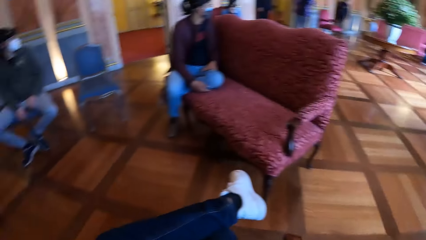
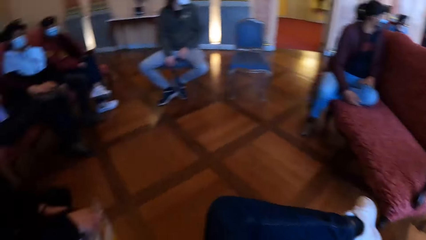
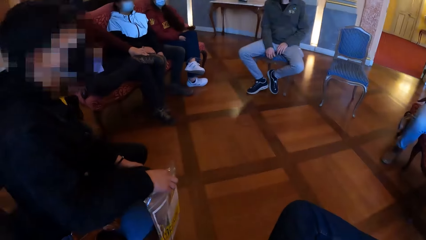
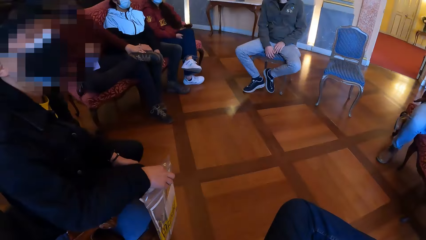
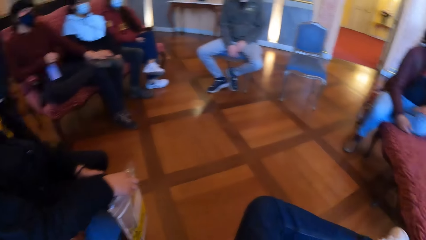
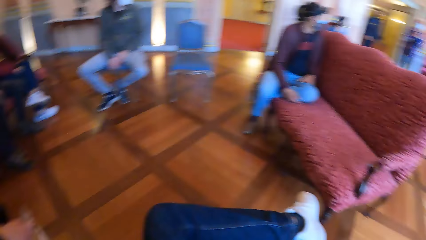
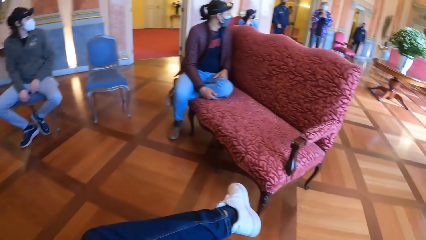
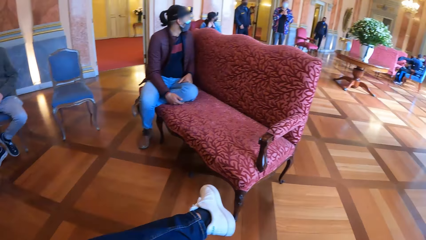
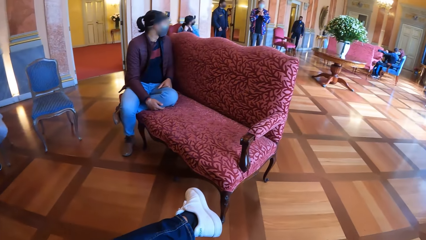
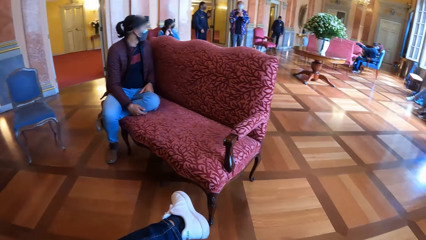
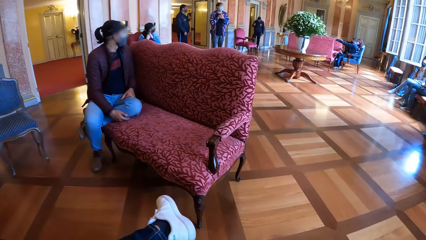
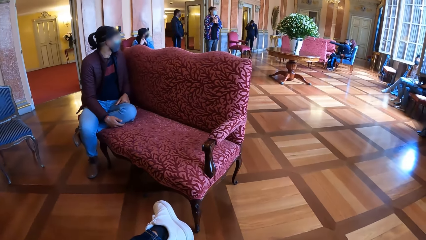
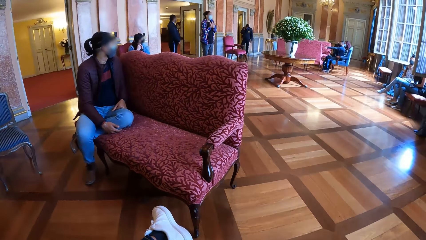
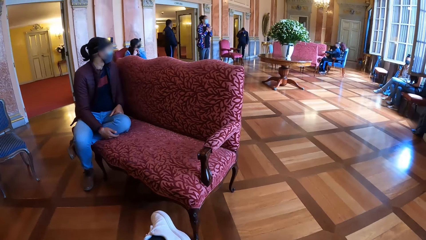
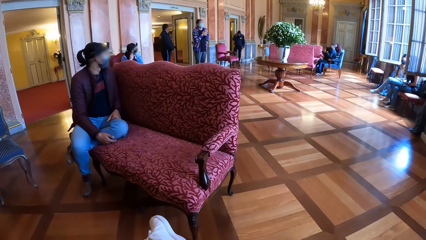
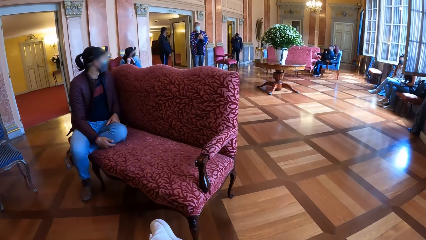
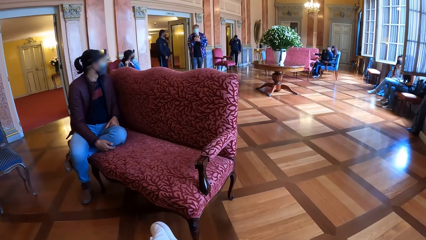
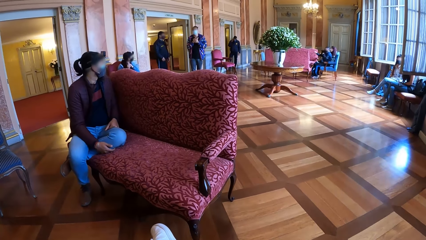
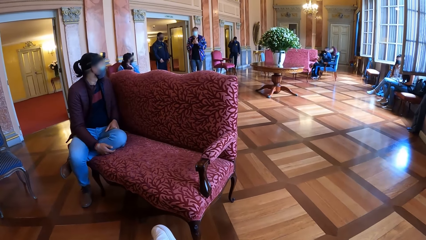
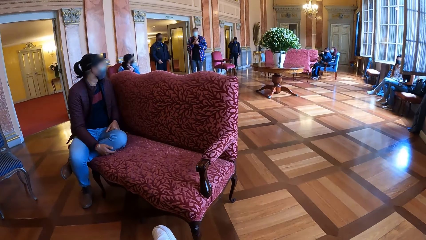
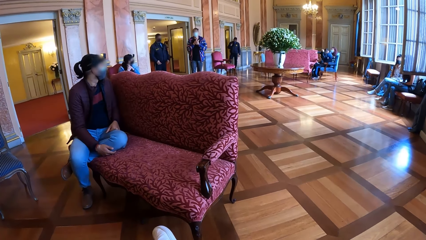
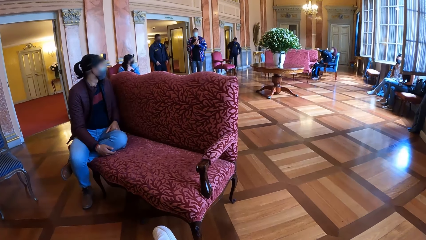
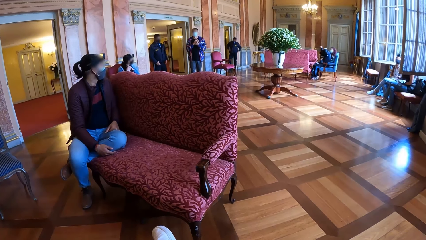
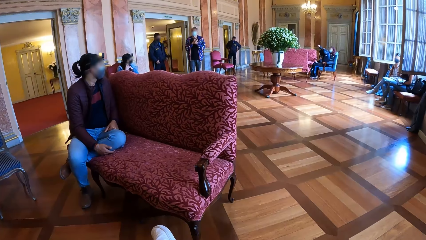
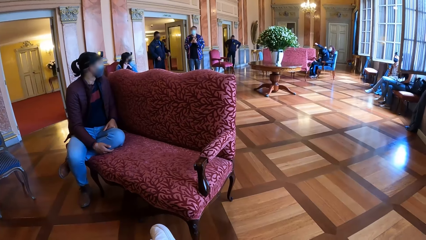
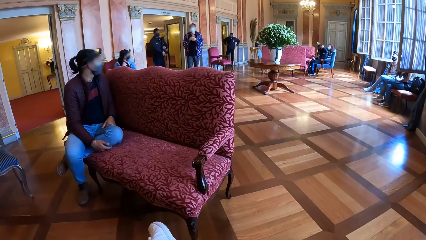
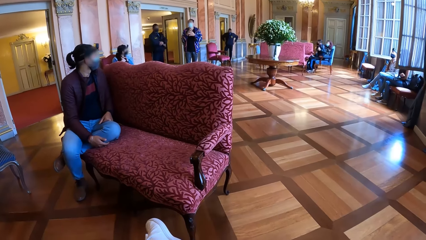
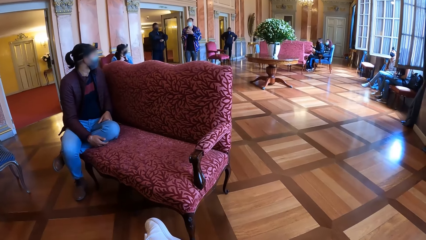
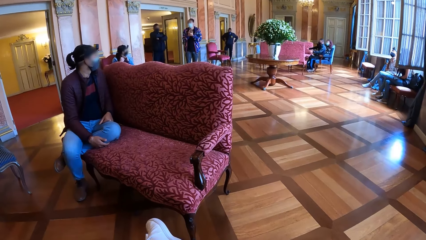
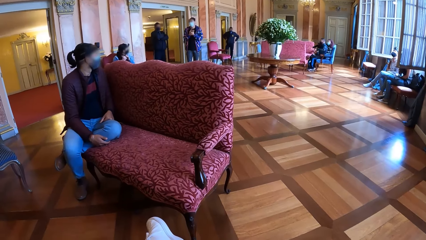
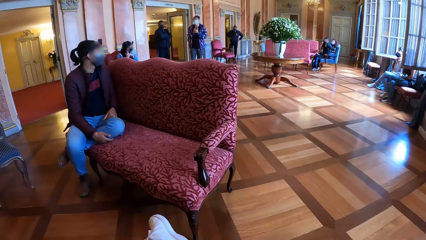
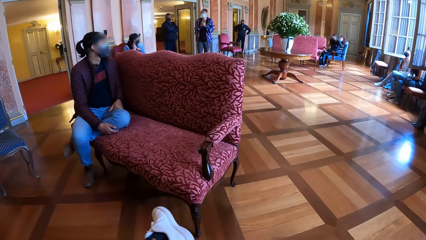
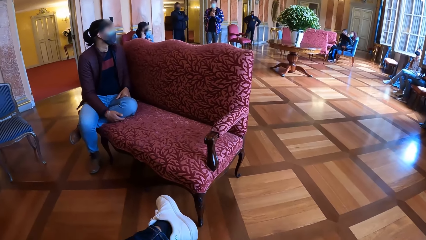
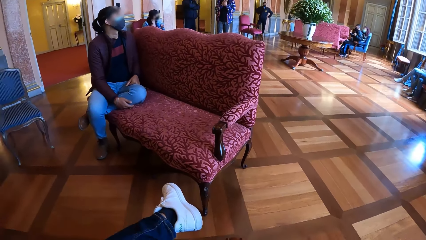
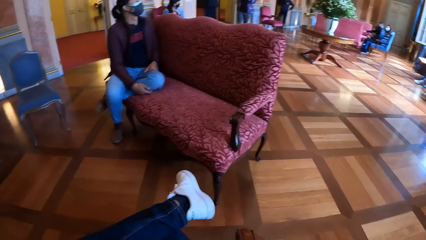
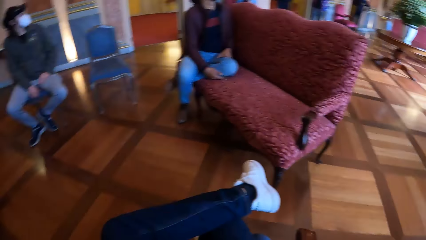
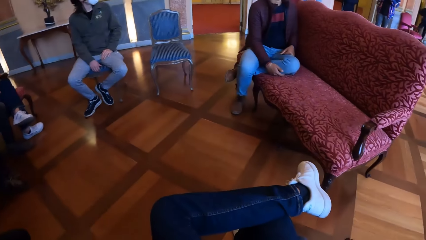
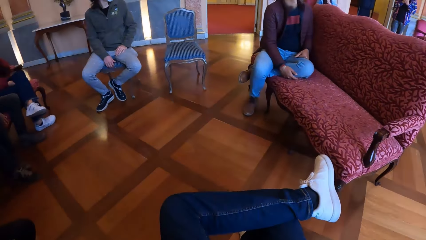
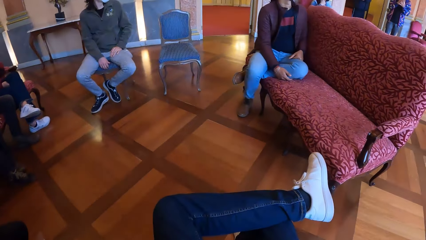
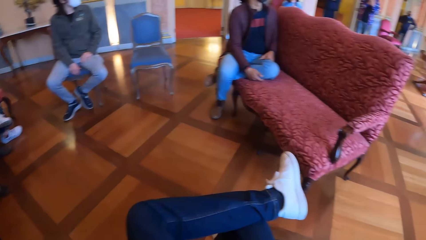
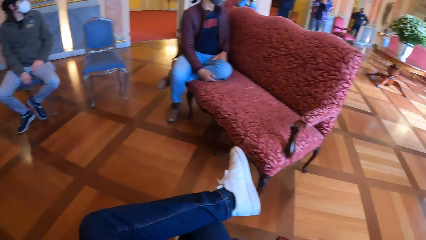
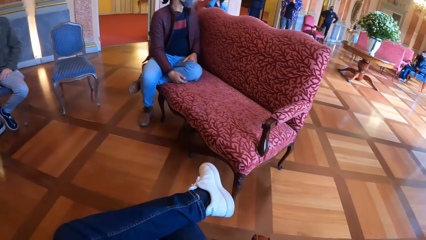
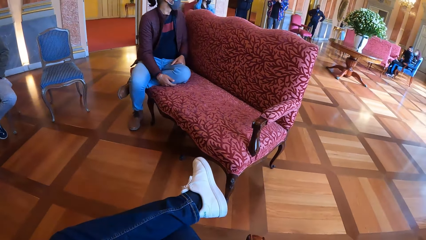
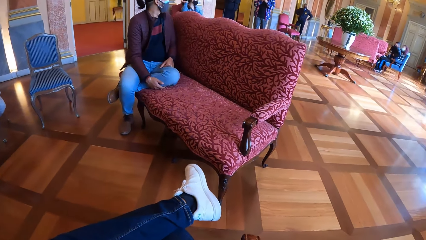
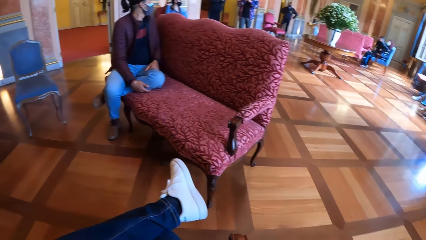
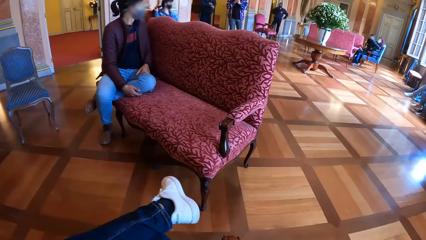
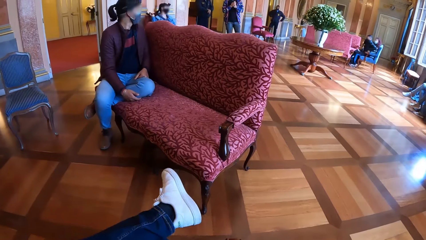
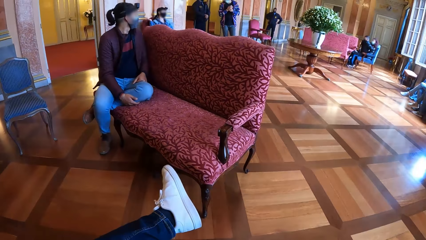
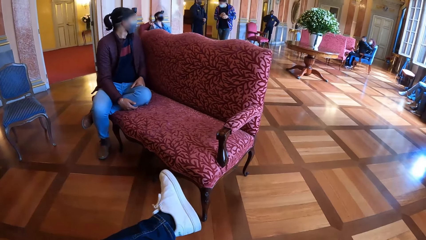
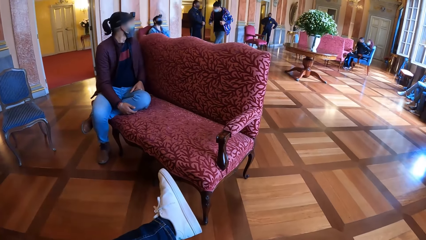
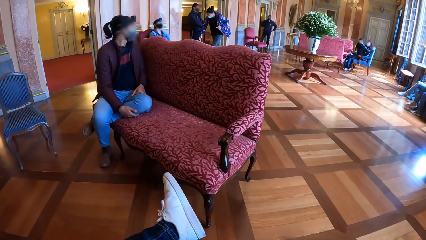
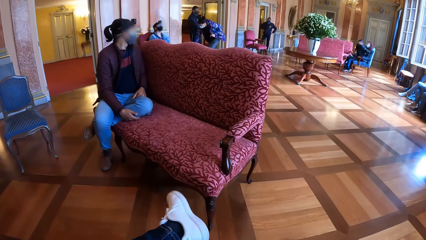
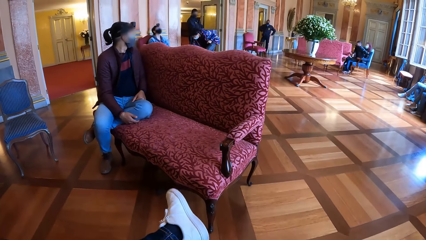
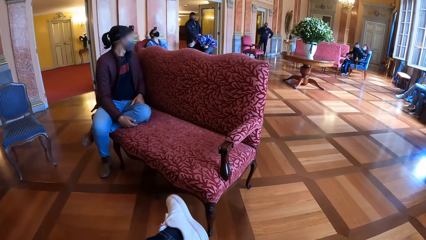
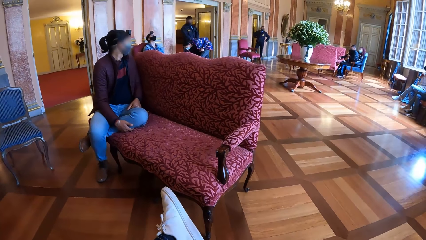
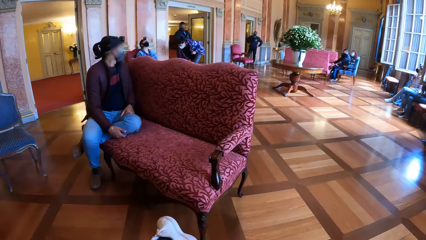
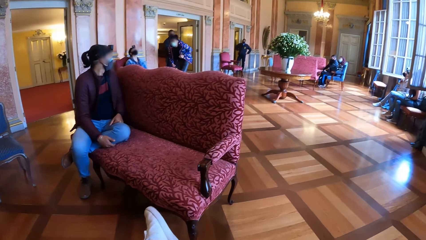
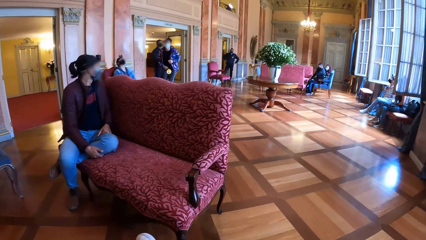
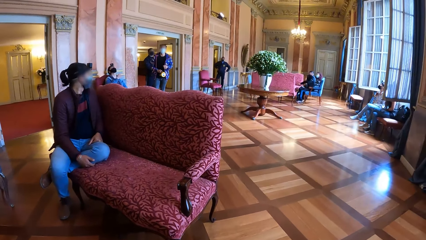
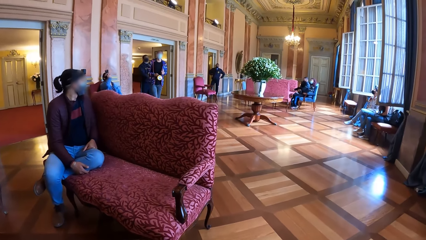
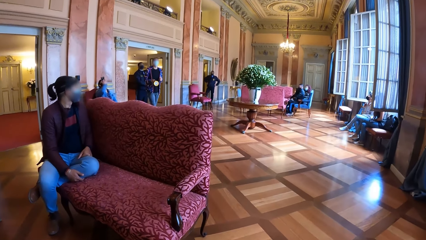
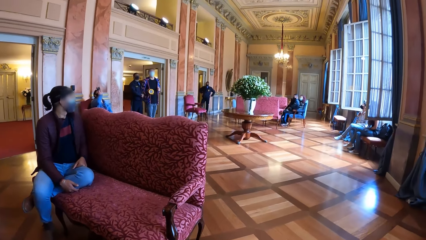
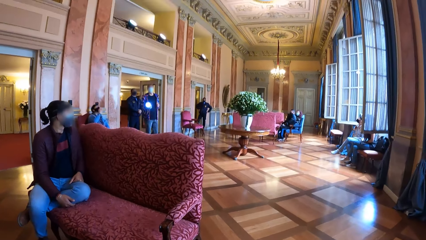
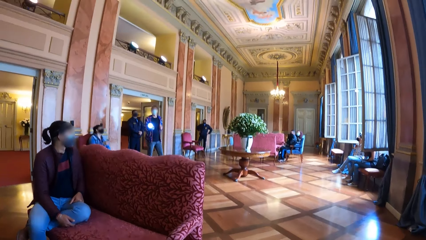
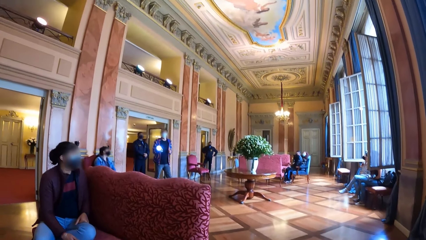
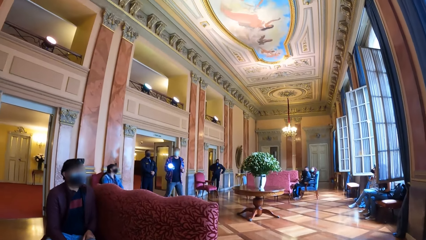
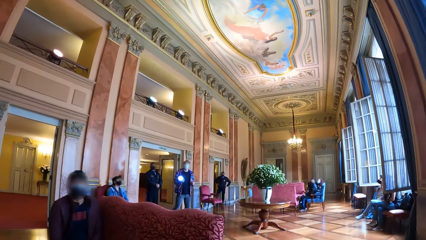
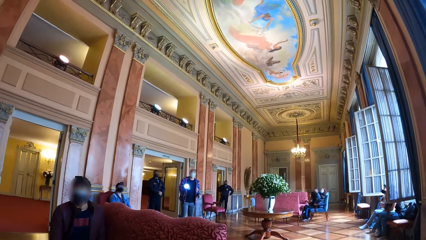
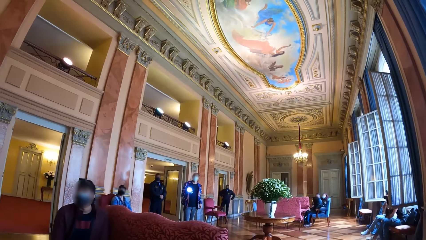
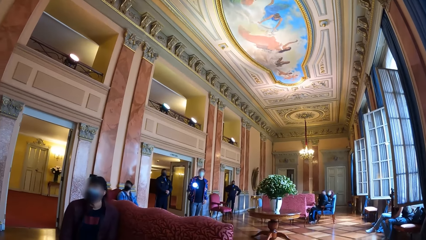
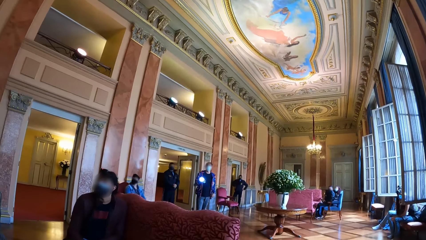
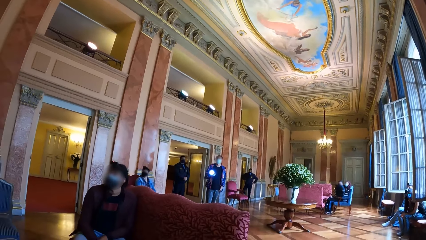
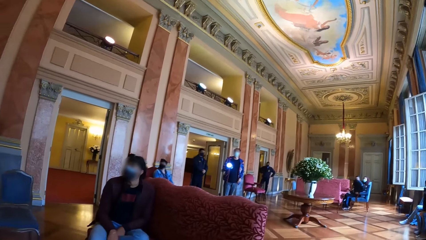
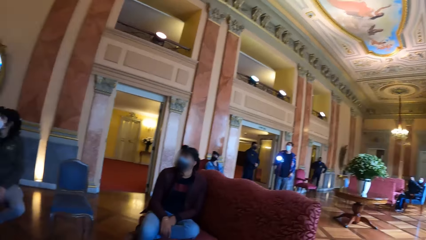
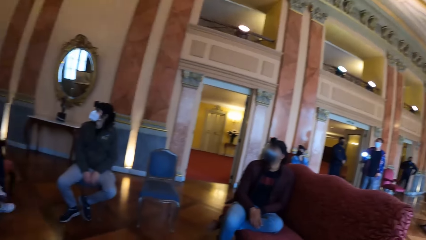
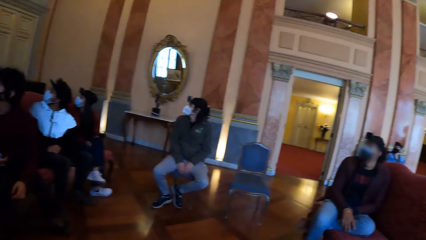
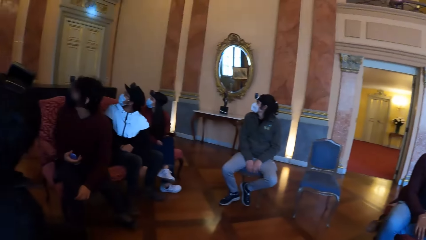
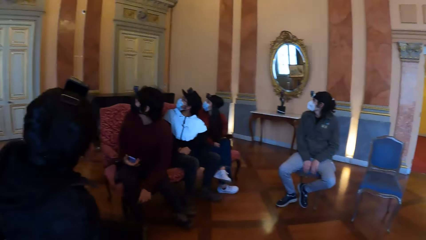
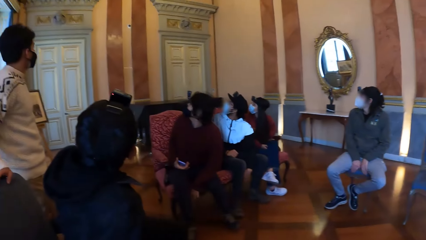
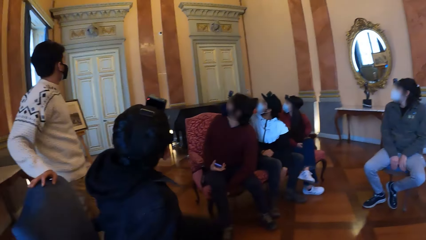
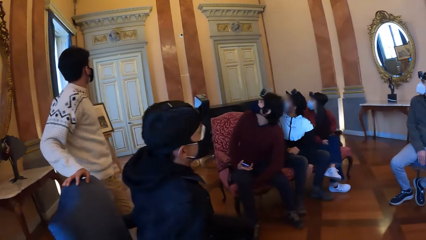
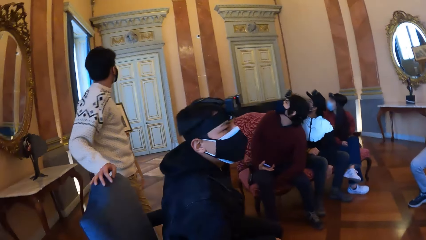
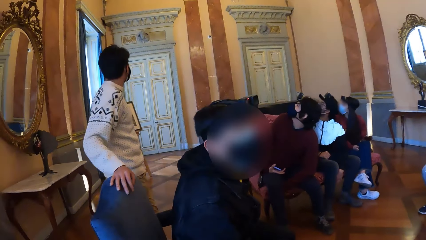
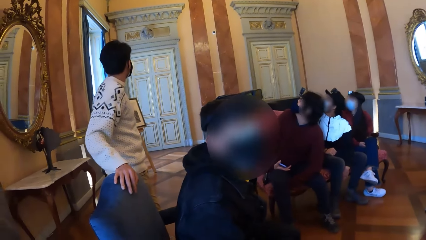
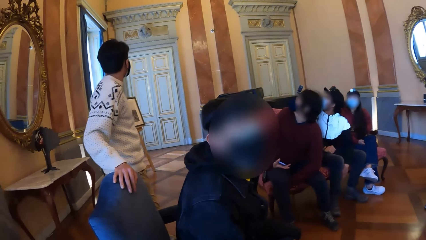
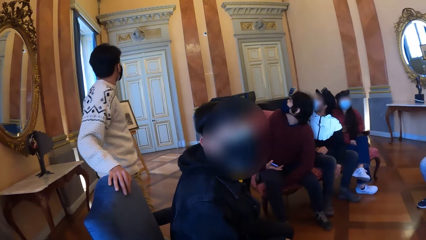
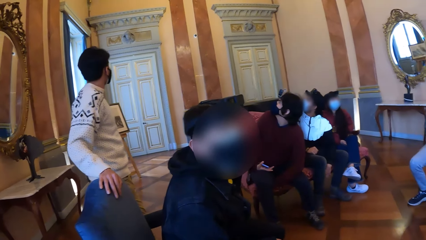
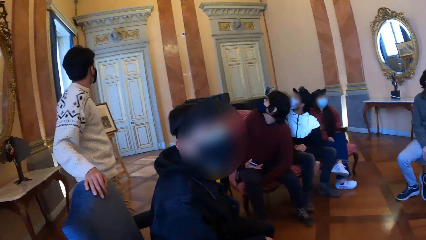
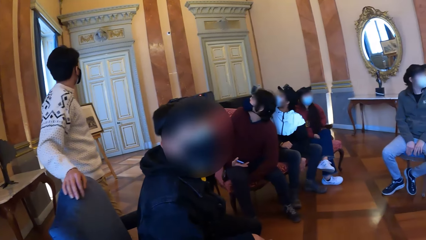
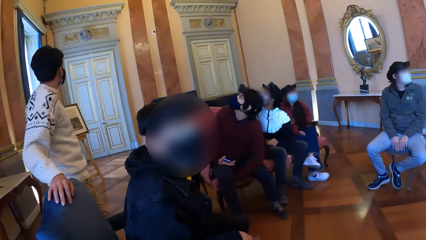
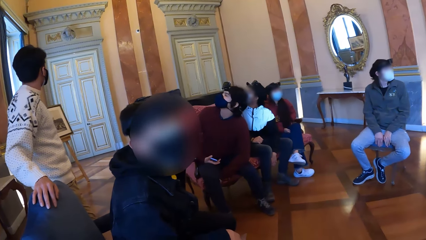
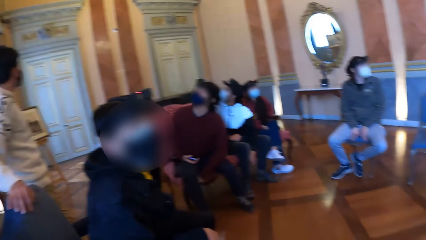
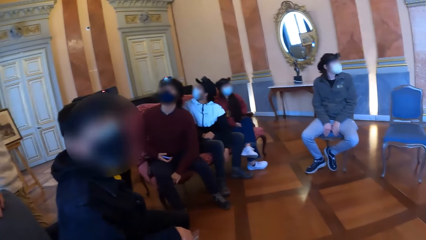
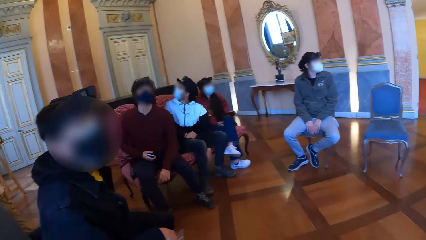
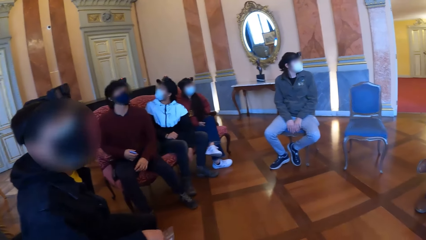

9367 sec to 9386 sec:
The camera wearer looks around. He shakes his left leg. The woman picks up a torch from the floor with her right hand and shines the torch in her right hand on the wall.
